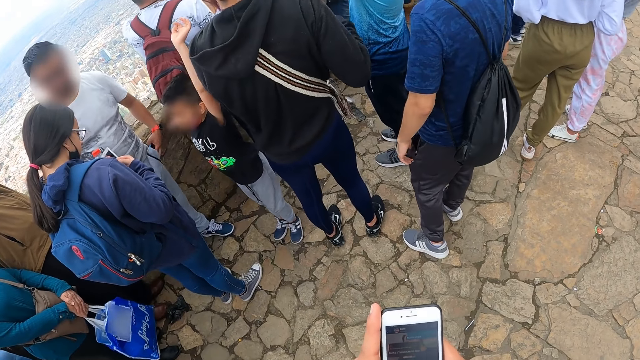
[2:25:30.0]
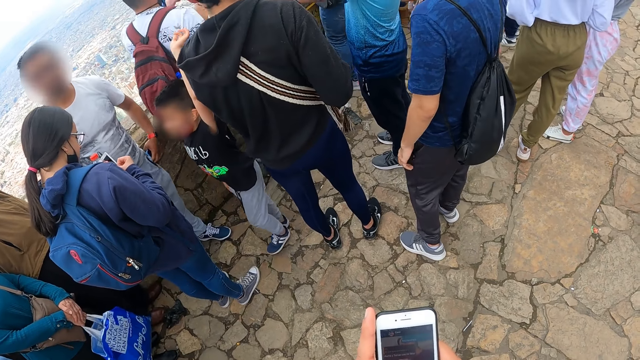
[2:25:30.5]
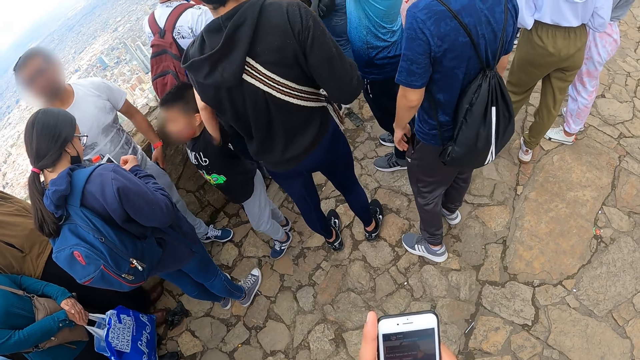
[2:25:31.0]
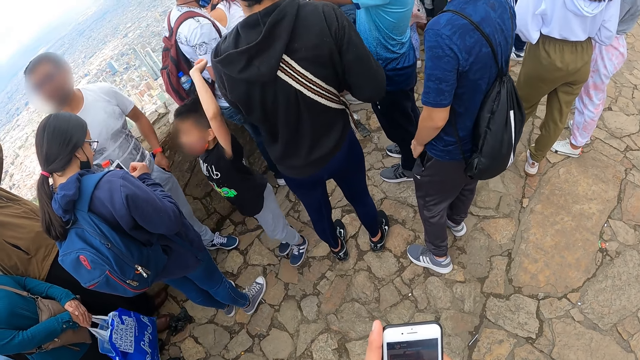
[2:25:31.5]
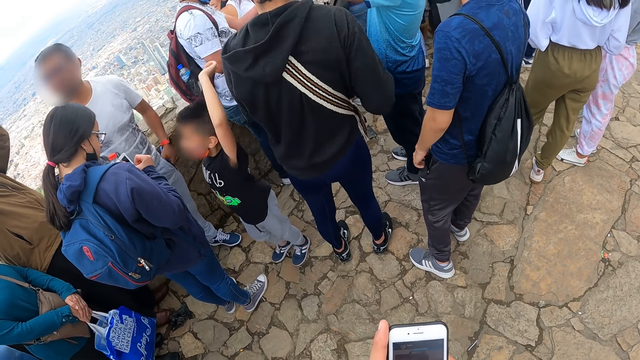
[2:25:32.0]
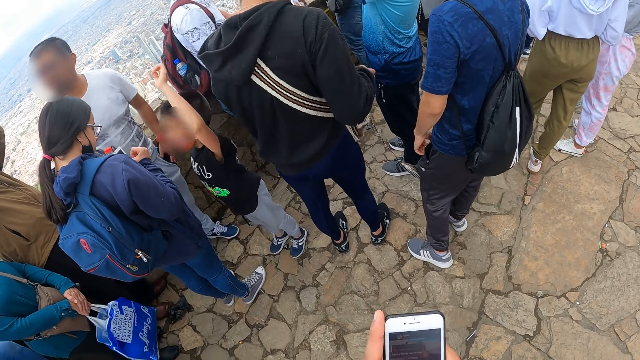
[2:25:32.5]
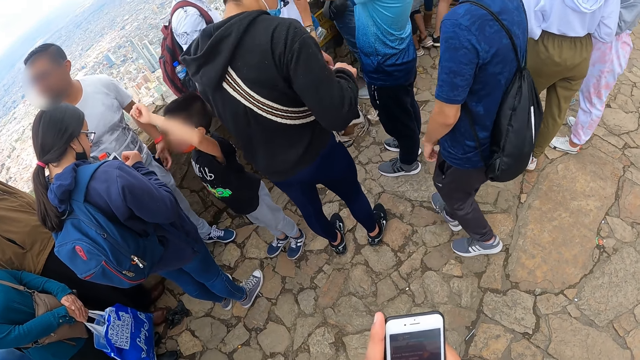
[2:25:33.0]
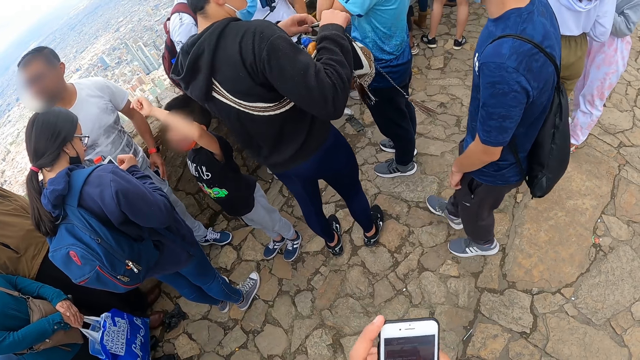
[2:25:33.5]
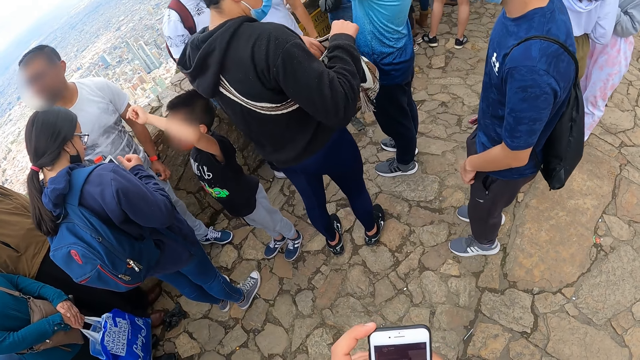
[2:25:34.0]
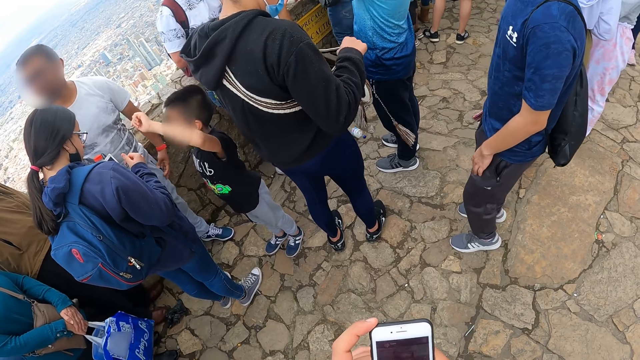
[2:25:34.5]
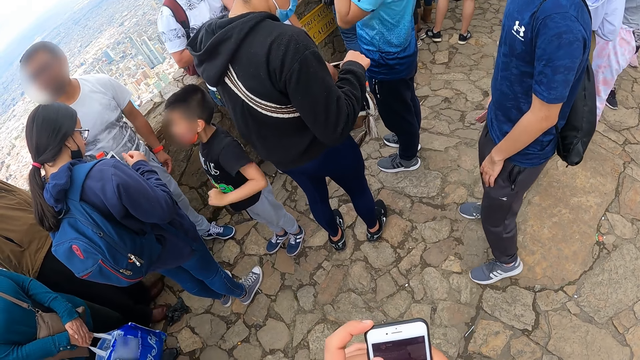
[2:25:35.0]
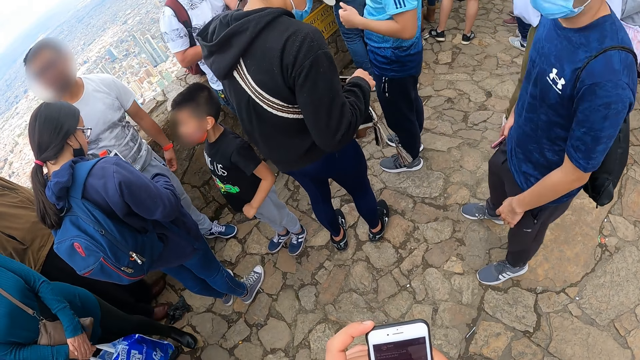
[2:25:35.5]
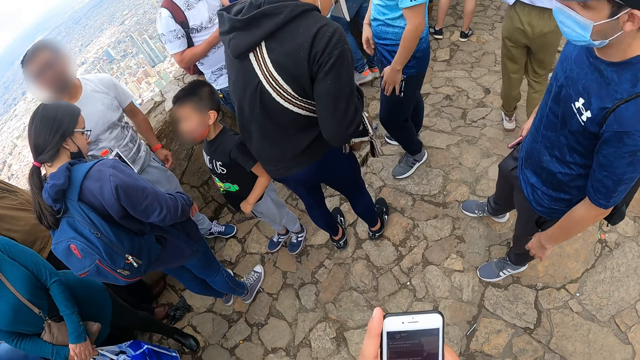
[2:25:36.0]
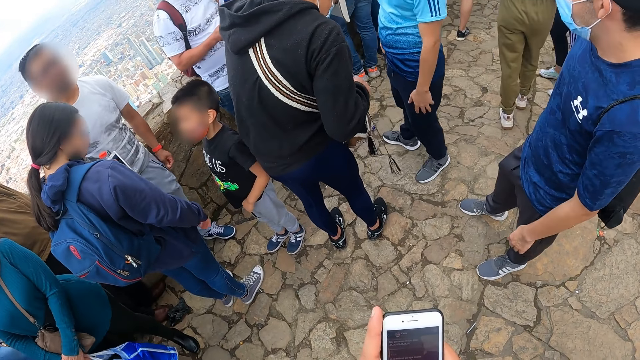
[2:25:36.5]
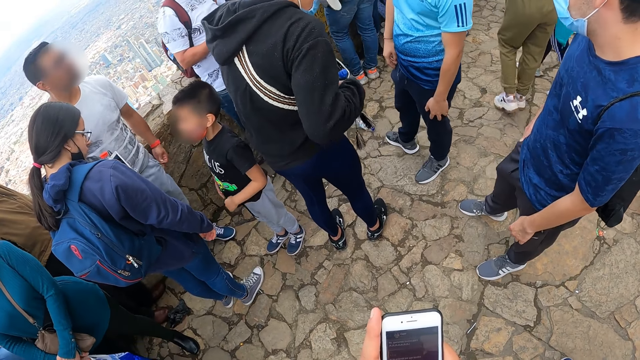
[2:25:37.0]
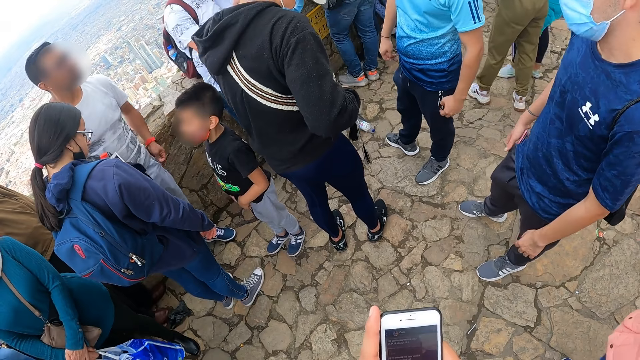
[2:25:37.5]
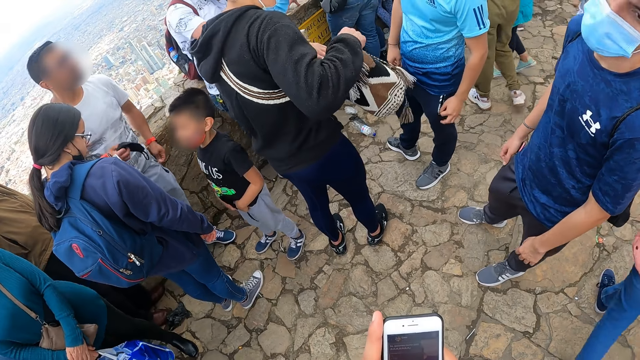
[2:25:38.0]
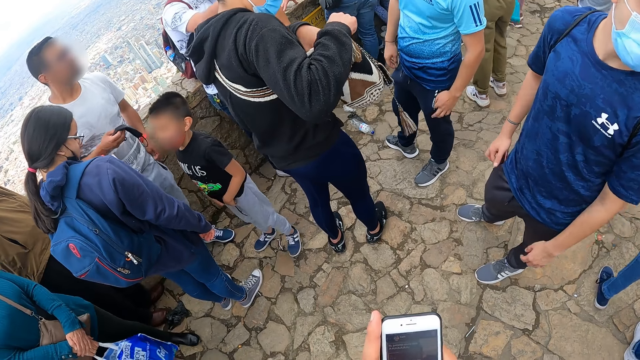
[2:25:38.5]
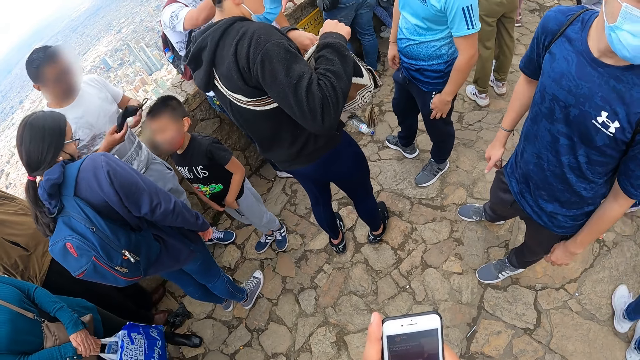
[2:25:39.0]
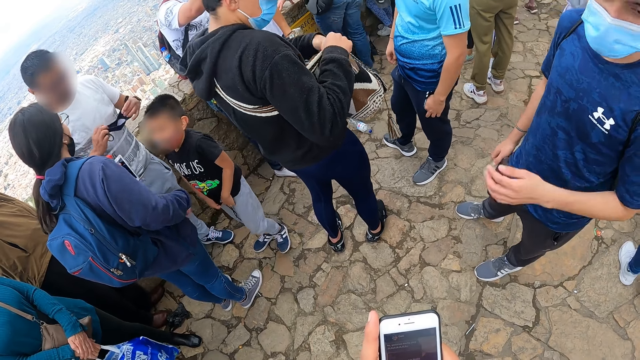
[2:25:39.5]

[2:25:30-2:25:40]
A man opens a bag with both hands.

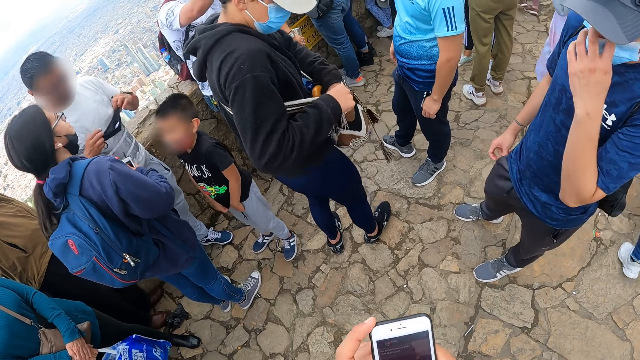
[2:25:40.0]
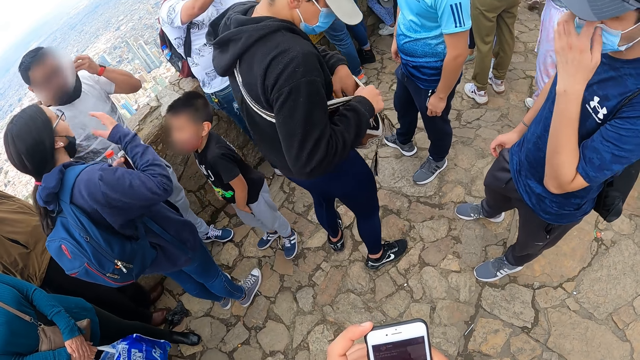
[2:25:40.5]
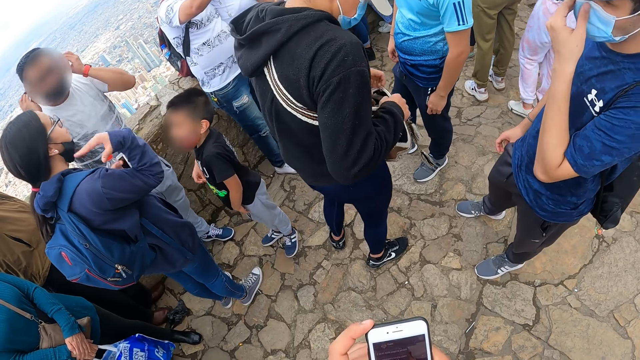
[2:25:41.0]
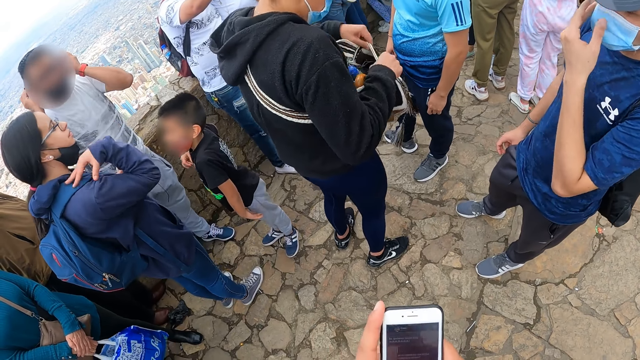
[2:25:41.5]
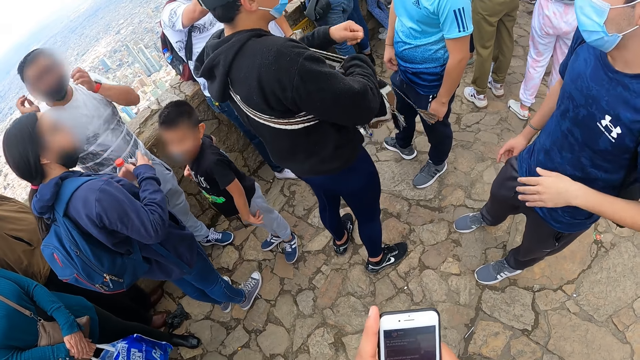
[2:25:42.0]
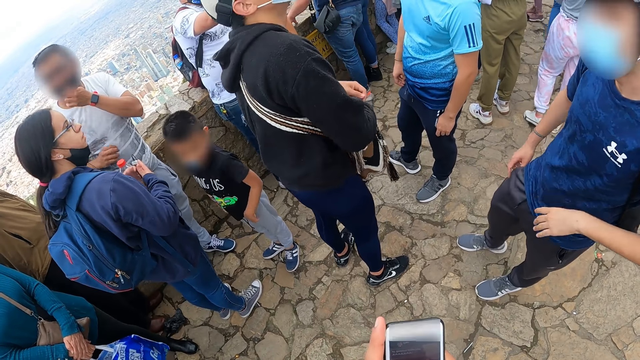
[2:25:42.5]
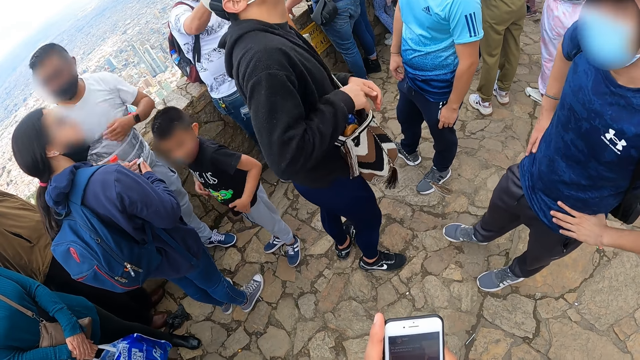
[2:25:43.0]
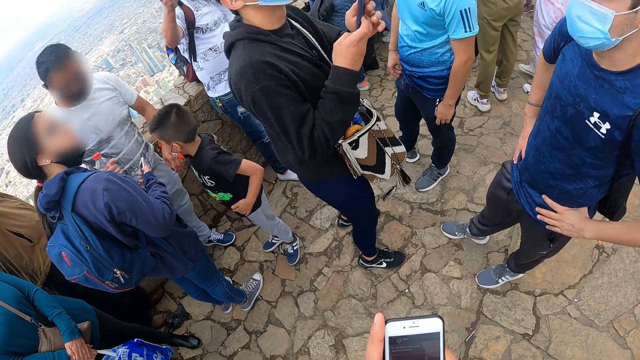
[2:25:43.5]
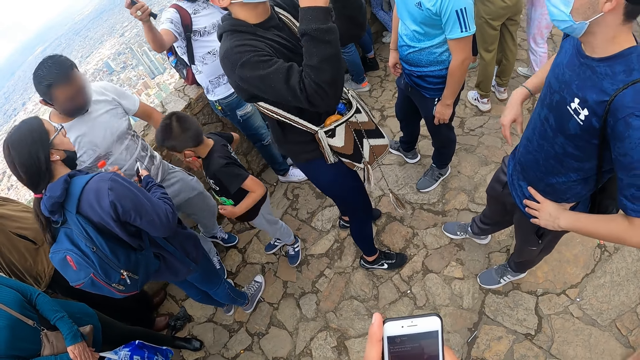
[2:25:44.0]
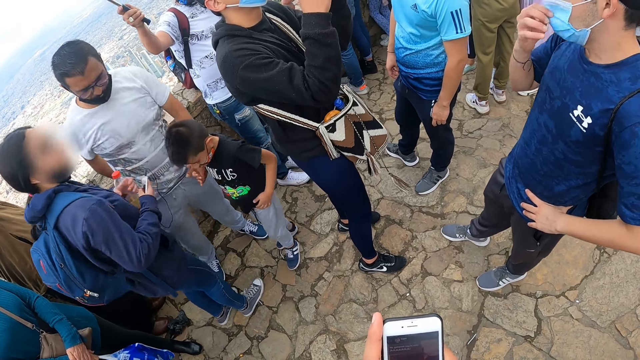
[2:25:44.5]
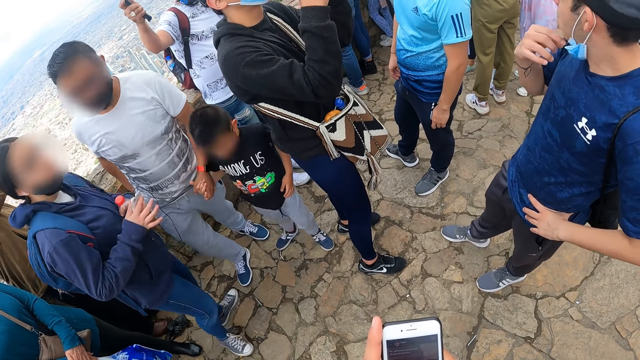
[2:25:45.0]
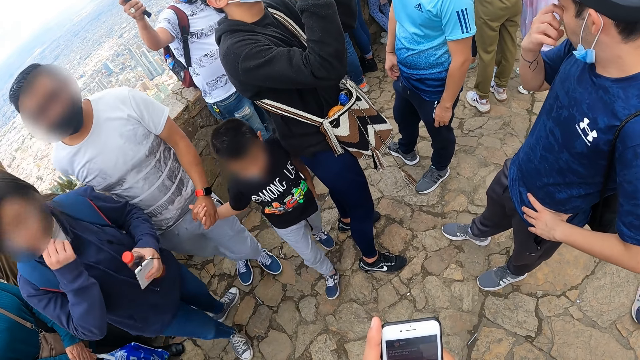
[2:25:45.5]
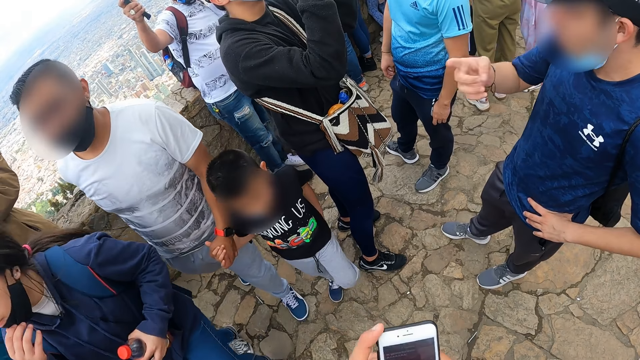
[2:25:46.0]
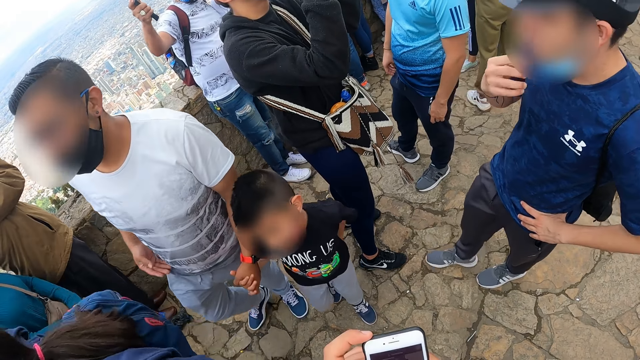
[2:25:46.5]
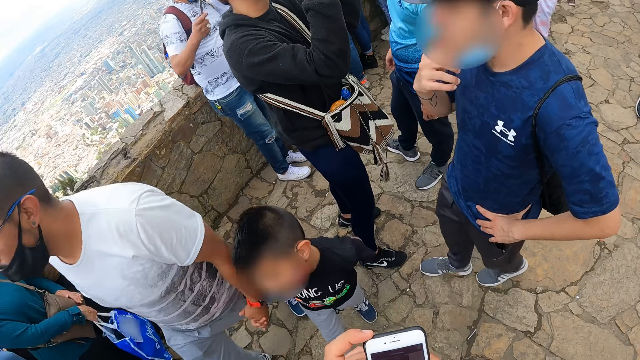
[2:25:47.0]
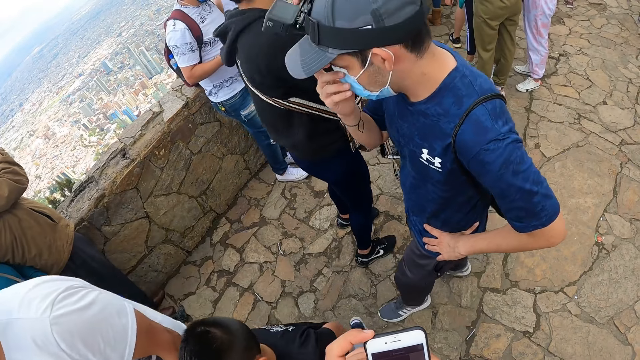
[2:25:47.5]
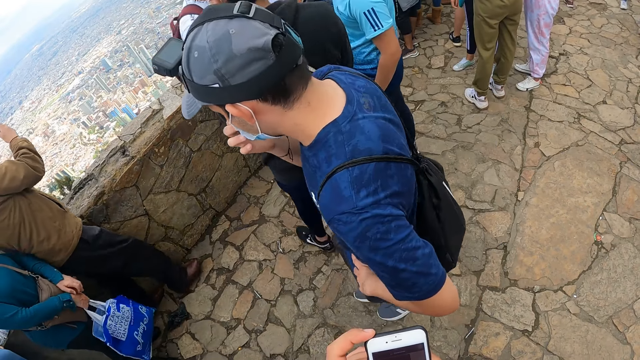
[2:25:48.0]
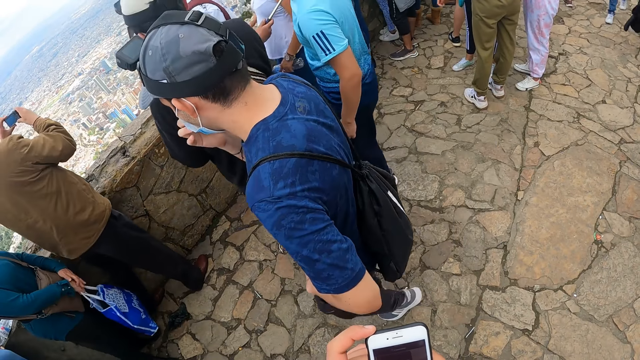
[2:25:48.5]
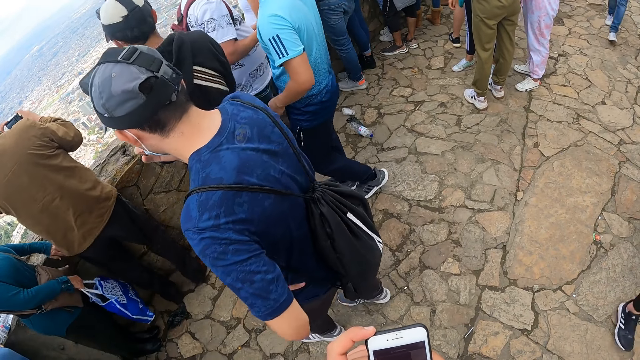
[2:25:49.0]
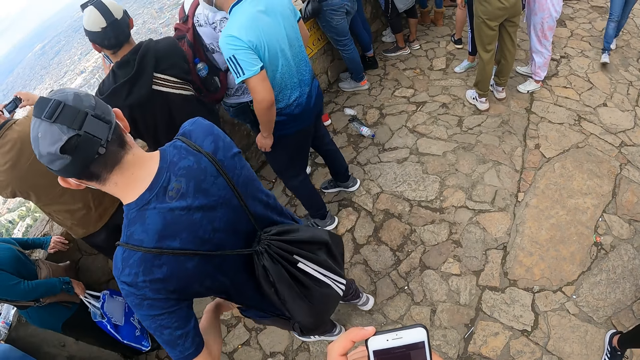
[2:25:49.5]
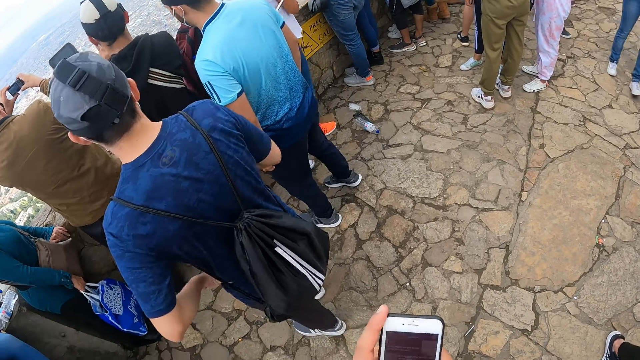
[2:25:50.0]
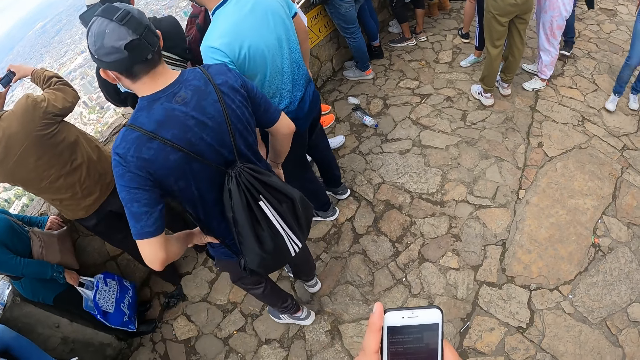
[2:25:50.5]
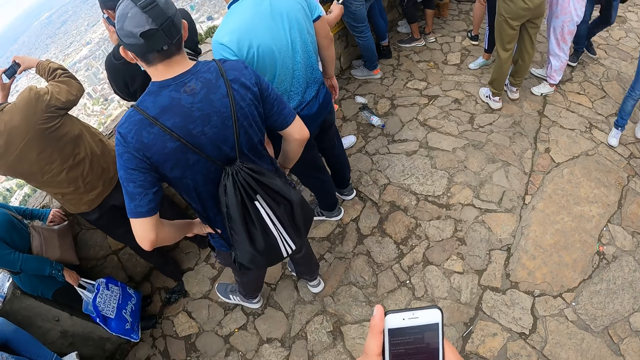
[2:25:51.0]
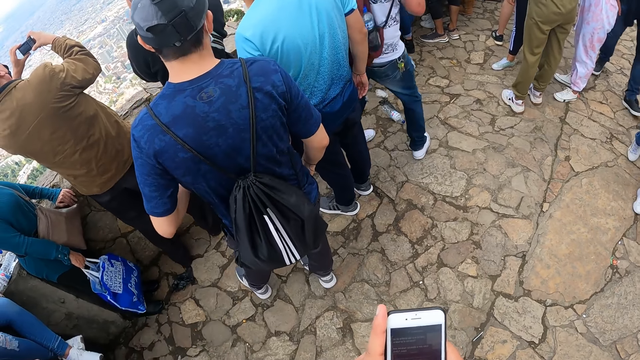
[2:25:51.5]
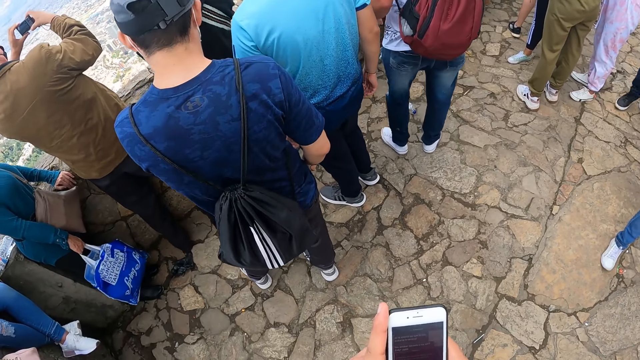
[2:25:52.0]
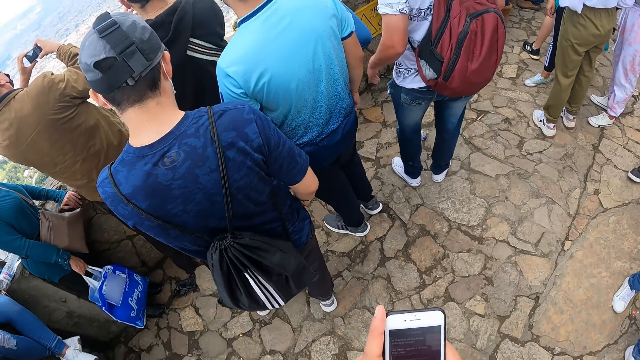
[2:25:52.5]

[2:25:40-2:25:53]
A man takes a phone from the bag with his right hand. Another man adjusts the nose mask on his face with his right hand.
